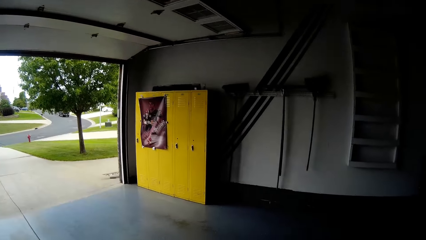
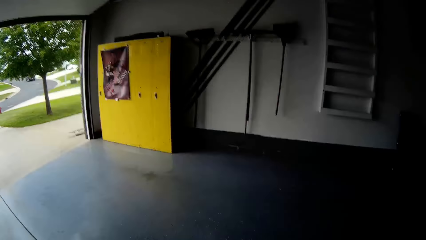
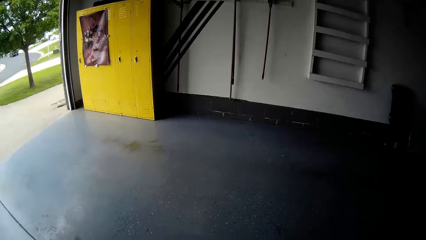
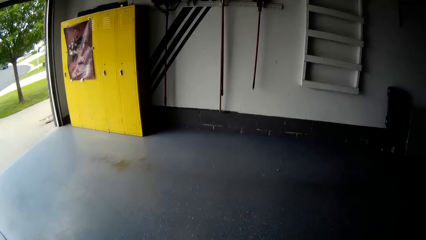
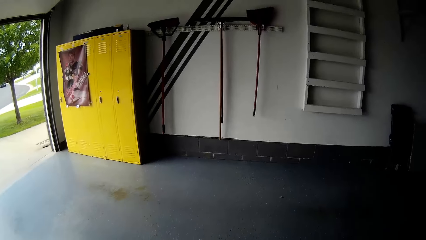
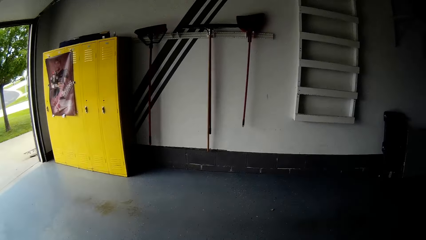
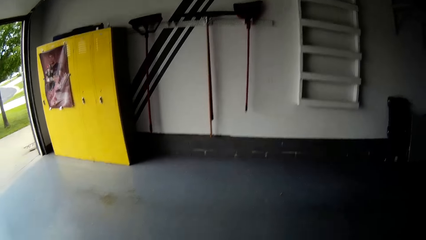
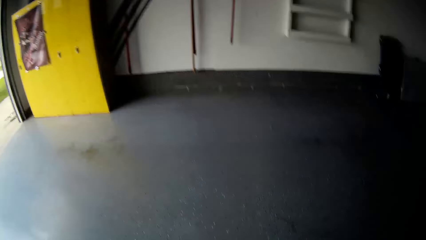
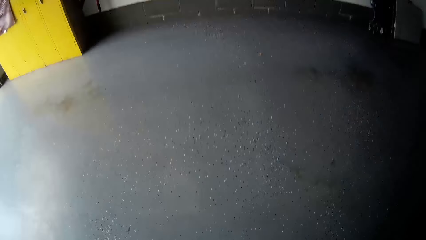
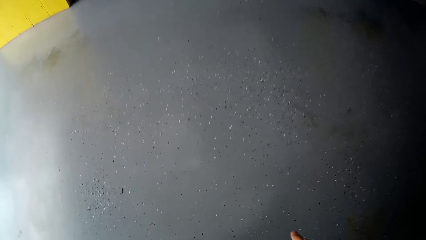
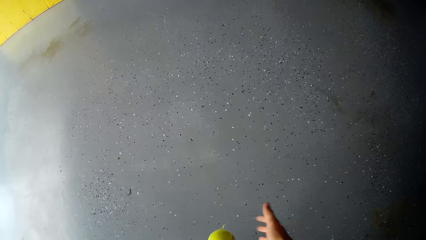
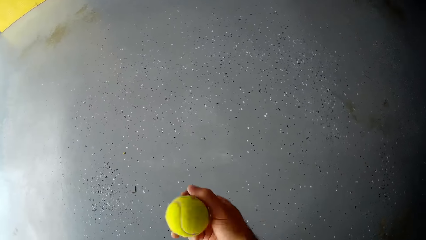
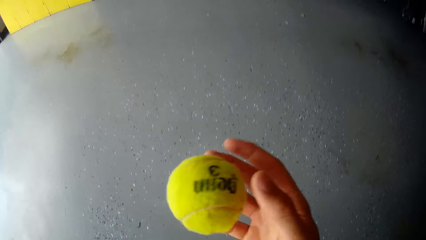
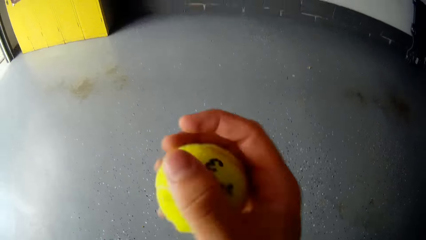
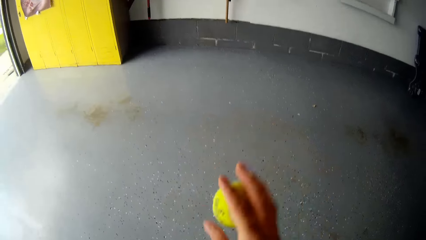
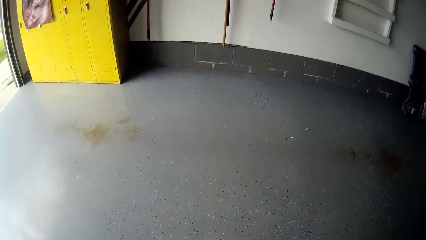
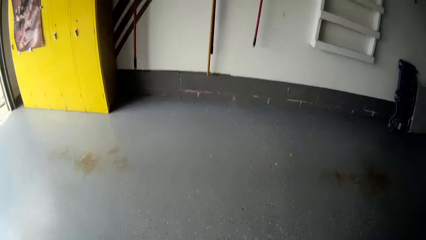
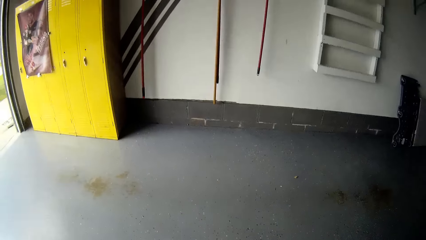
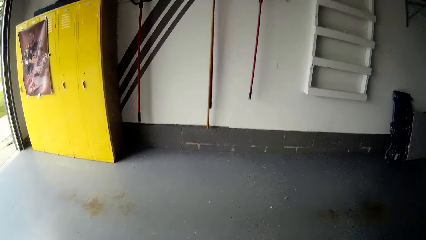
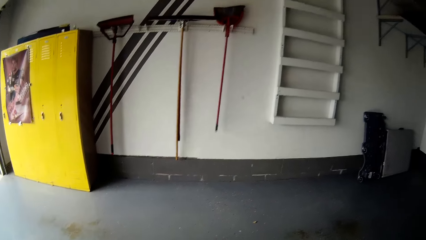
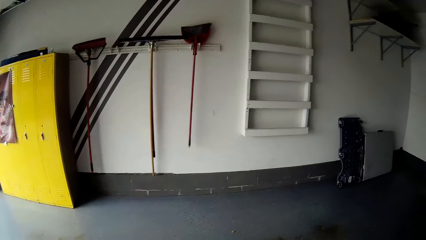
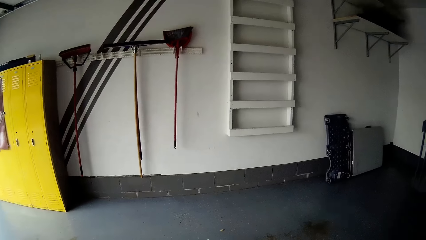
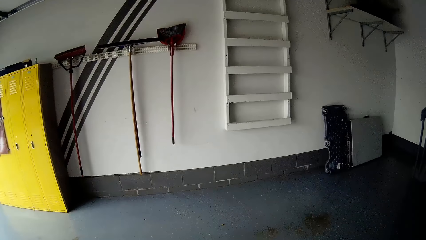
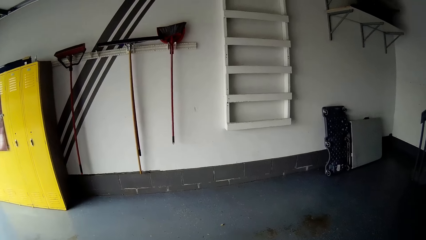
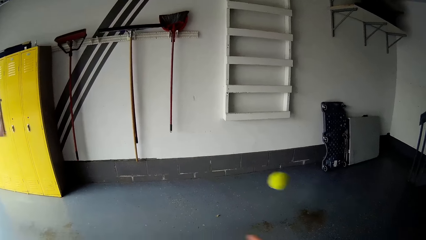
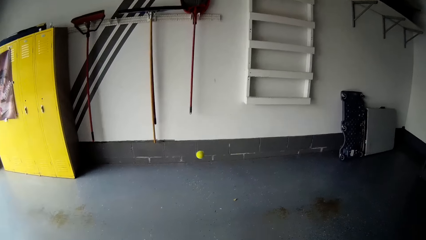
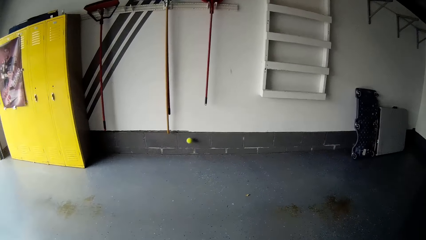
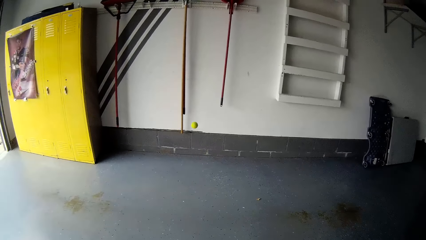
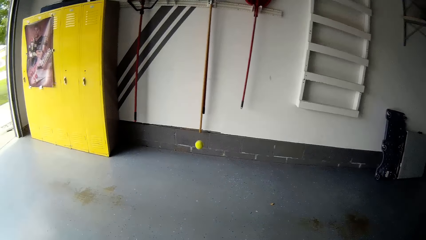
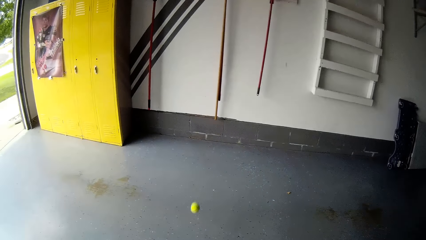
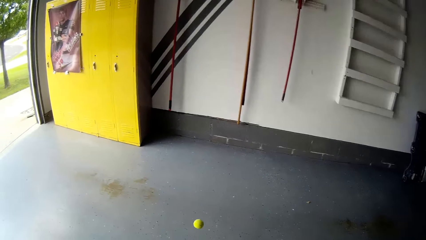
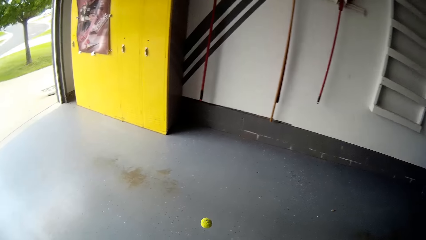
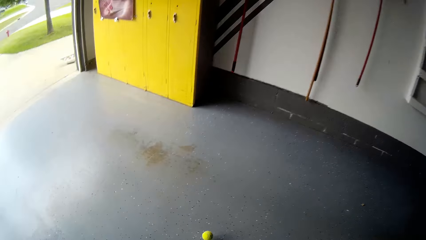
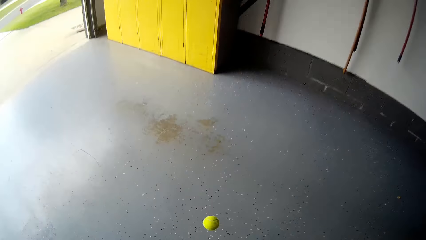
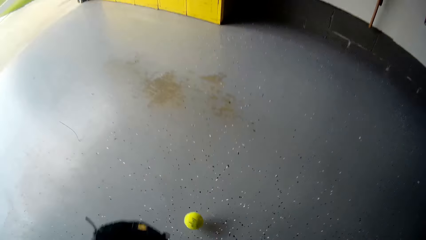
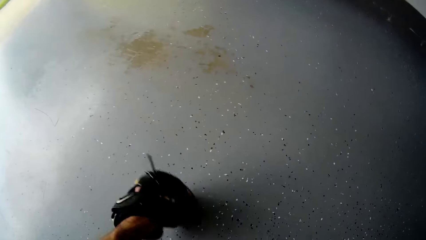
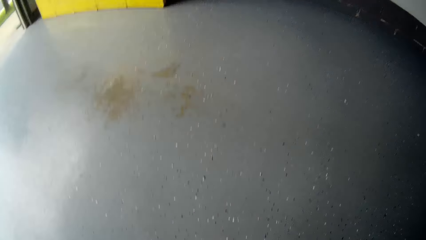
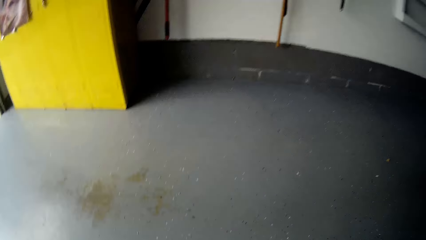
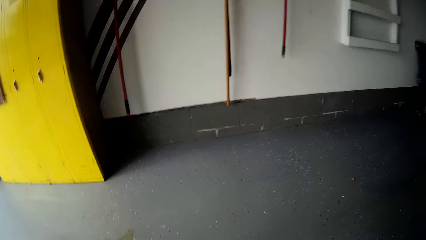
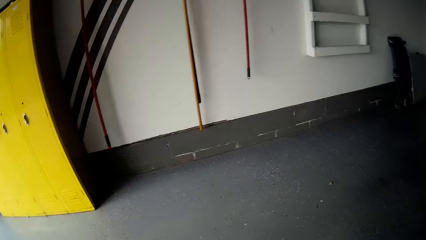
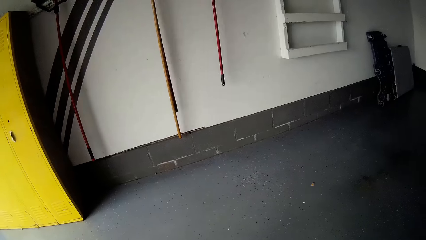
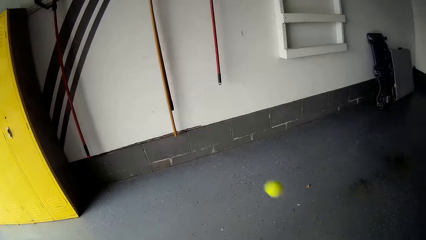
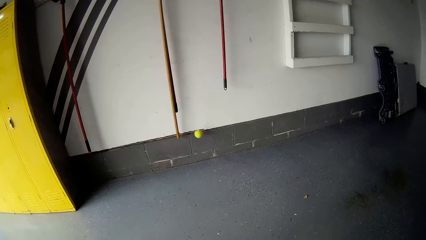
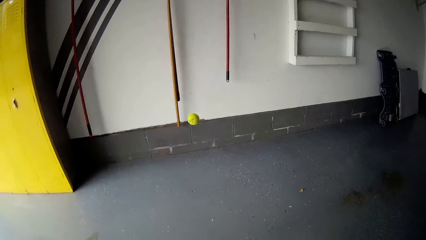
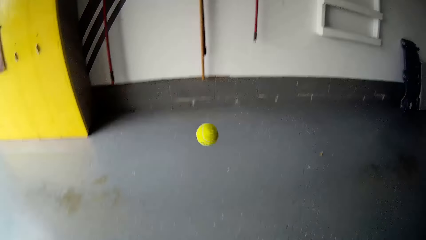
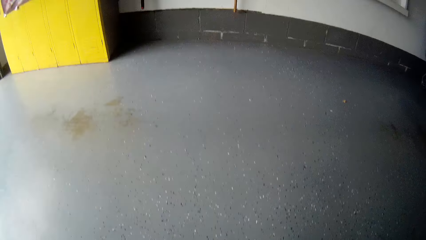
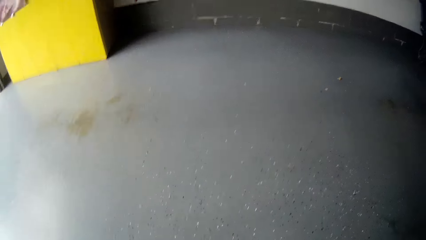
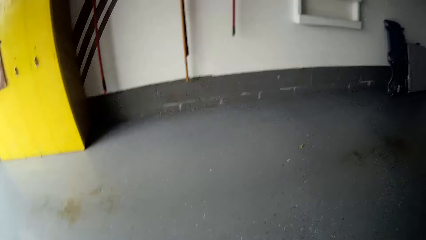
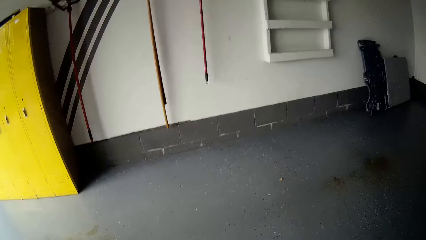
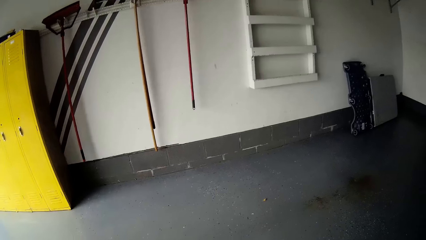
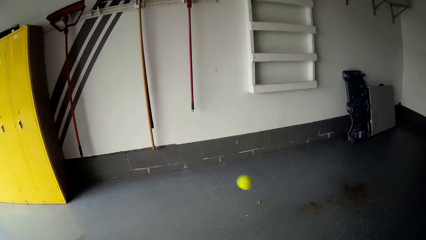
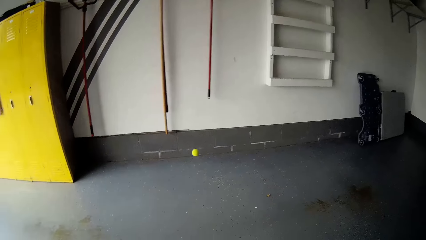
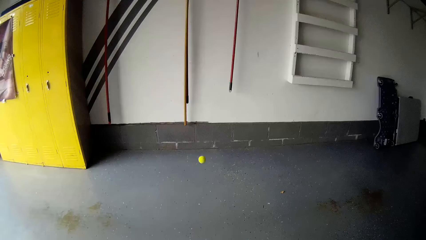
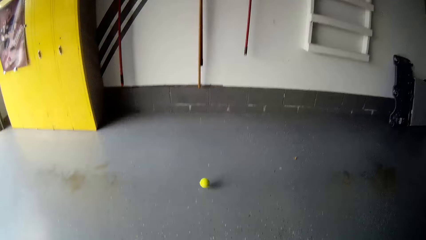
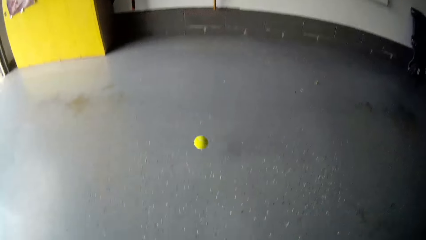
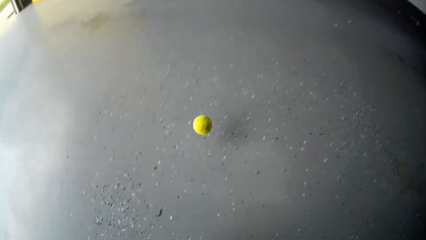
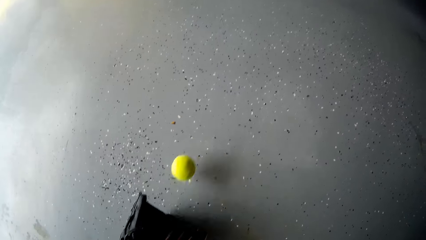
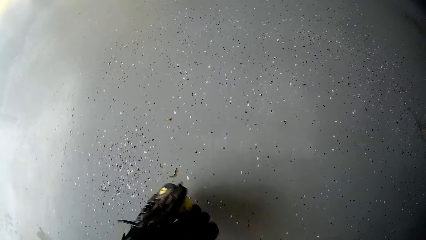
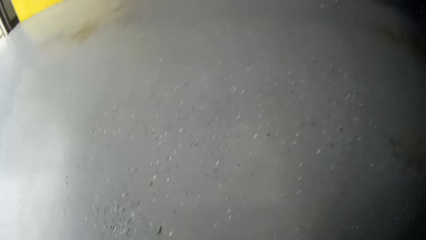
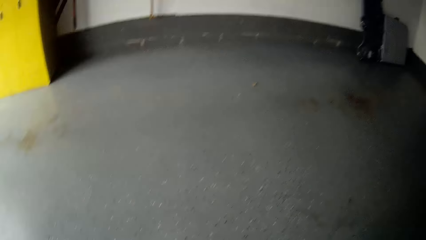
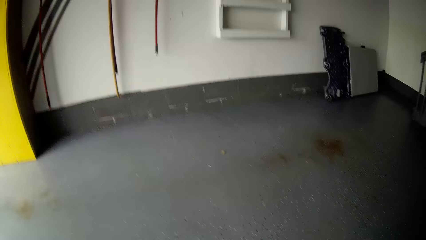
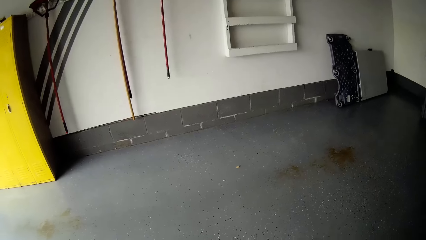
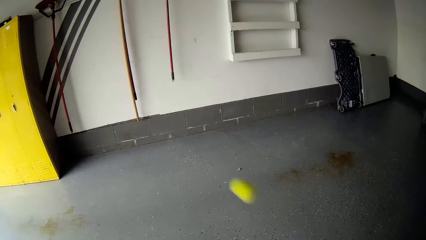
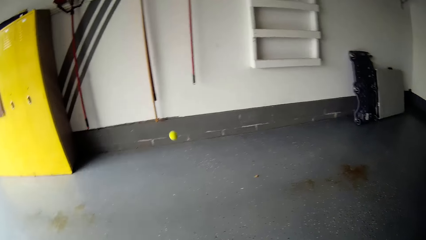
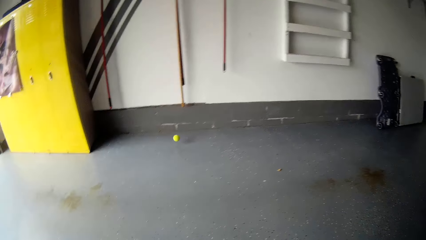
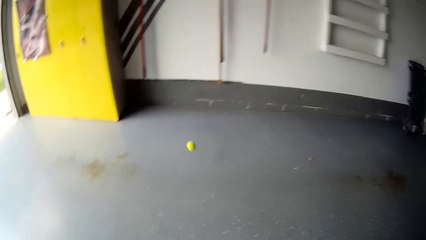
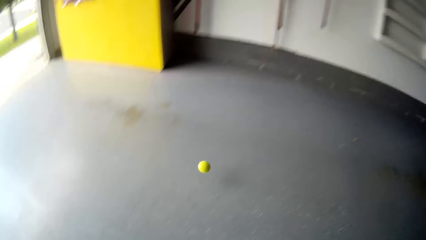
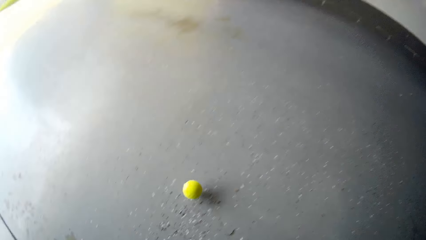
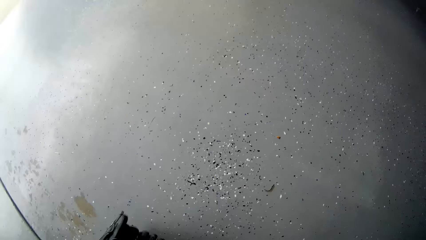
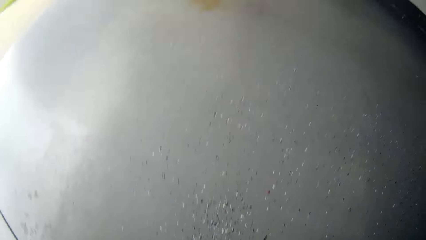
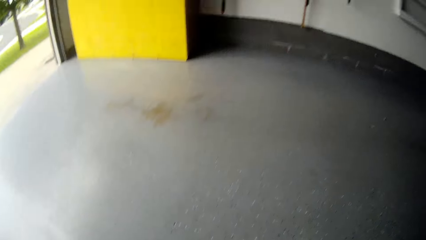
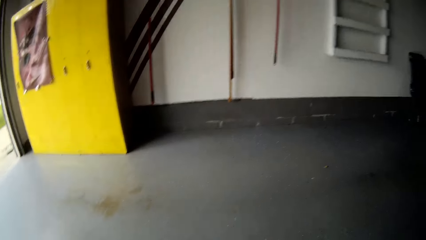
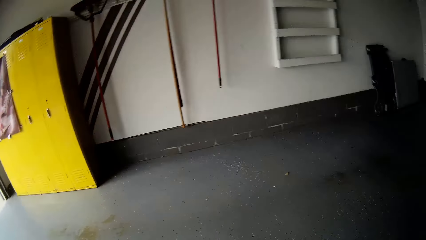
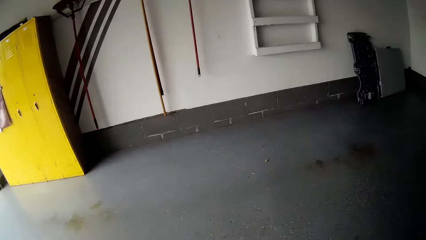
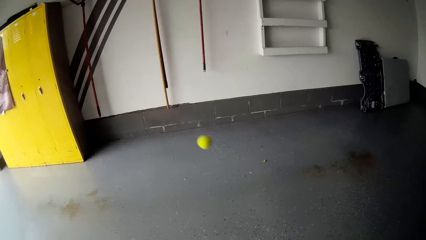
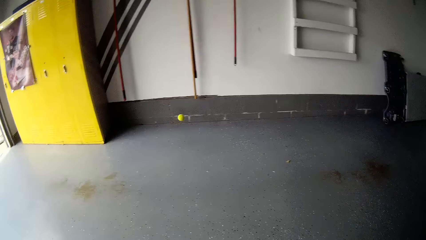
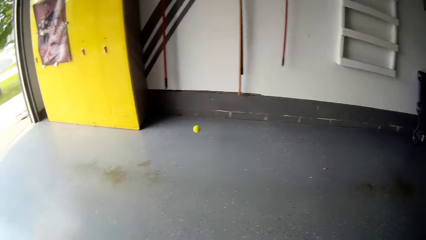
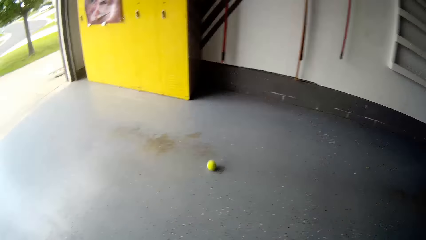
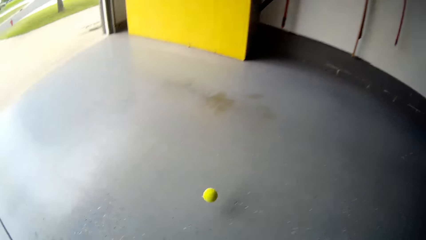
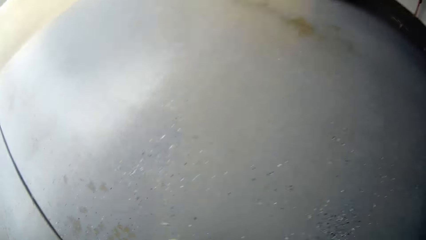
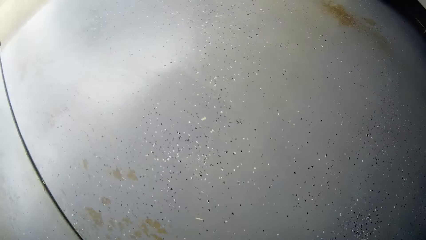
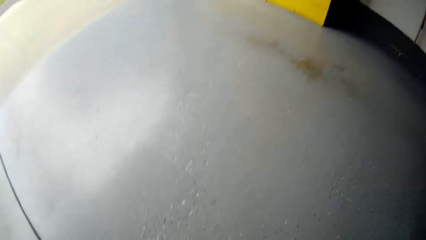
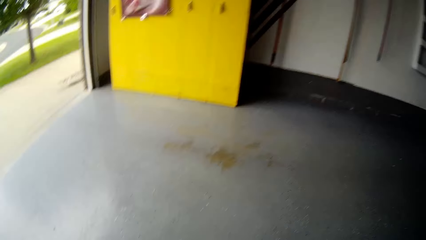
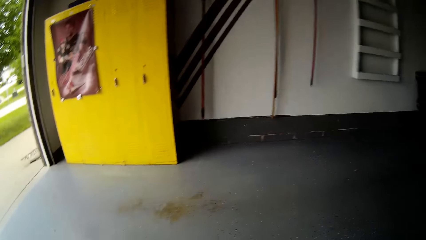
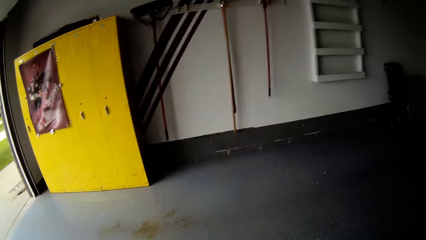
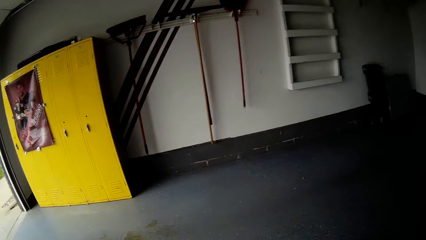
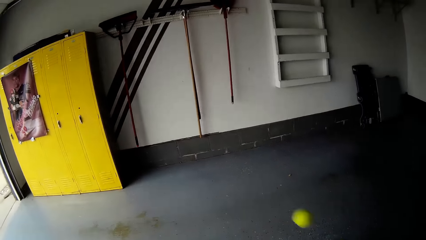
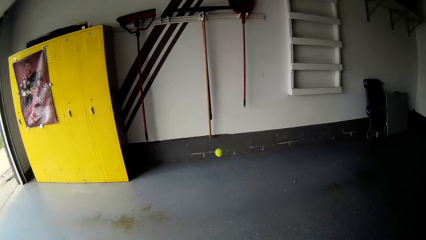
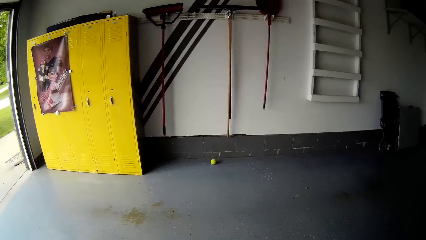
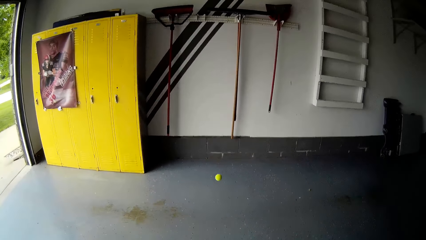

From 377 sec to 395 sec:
The camera wearer throws the ball to the ground. They play with the tennis ball against the wall. They throw the ball on the wall. They pick up the ball. They throw the ball on the wall. They catch the ball. They throw the ball on the wall. They pick up the ball. They throw the ball on the wall. They pick up the ball. They throw the ball on the wall. They pick up the ball.
